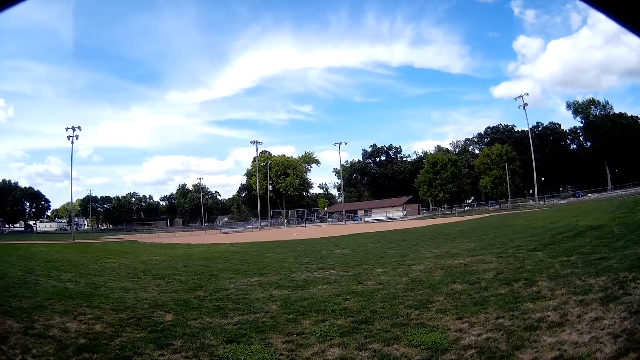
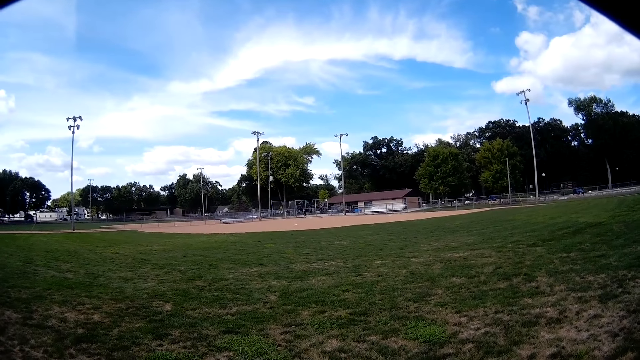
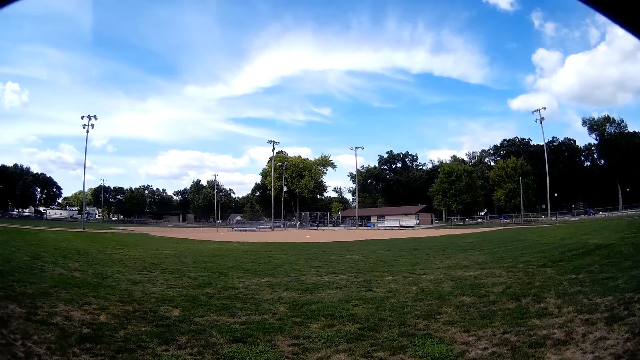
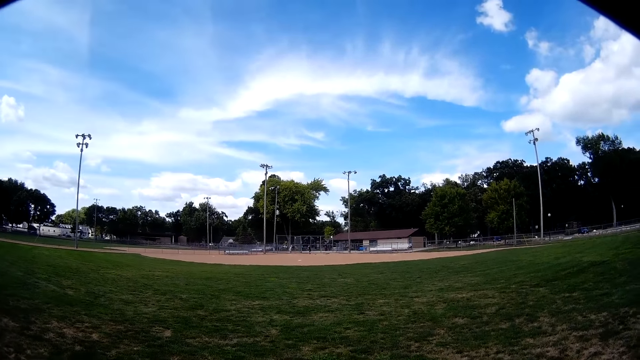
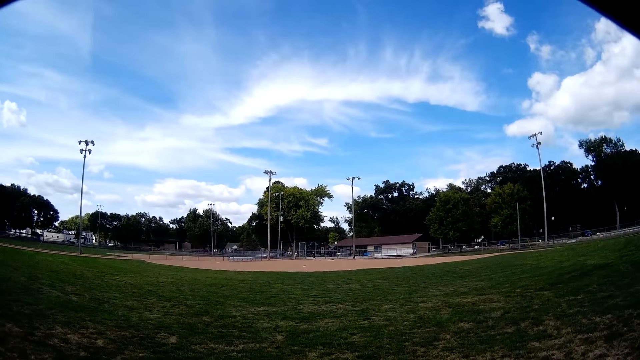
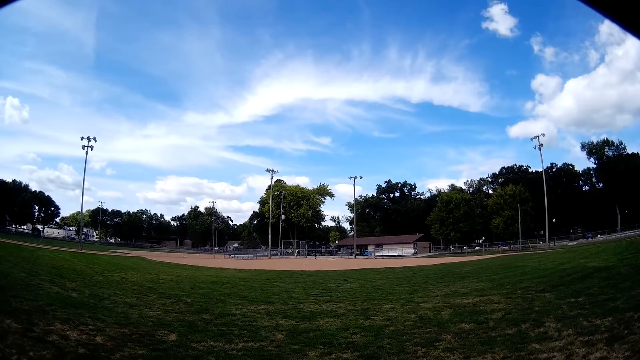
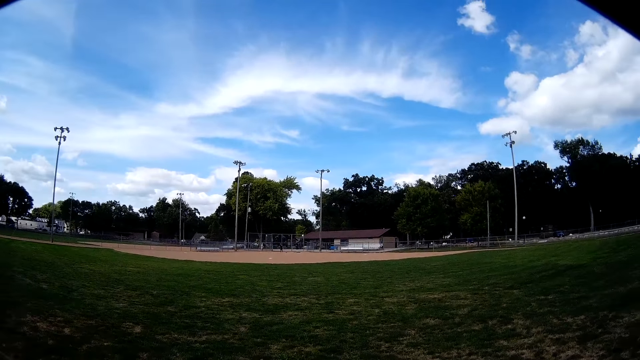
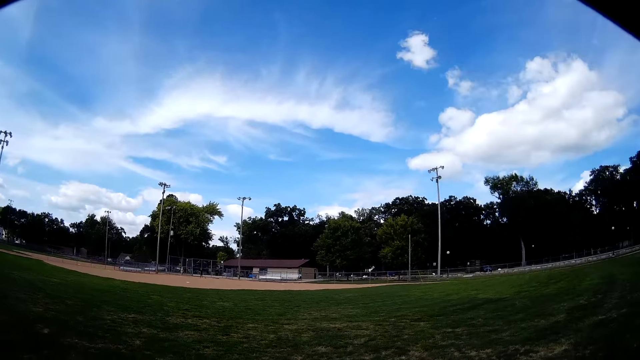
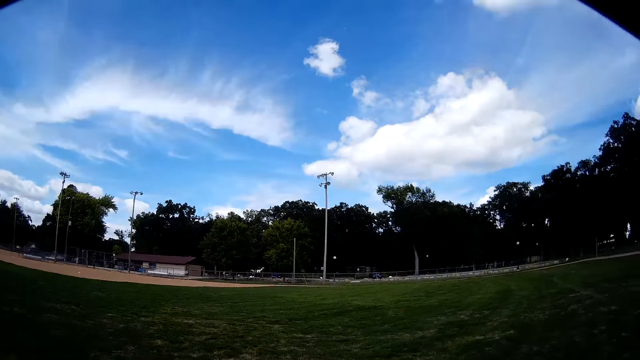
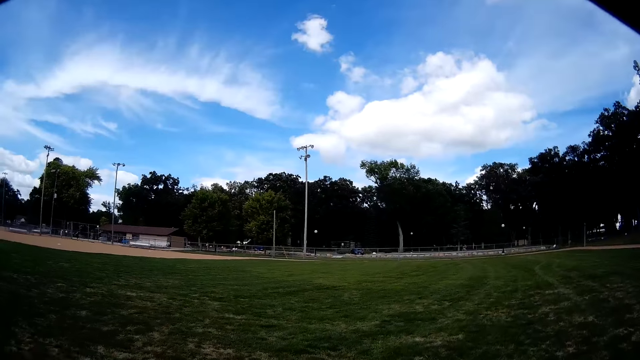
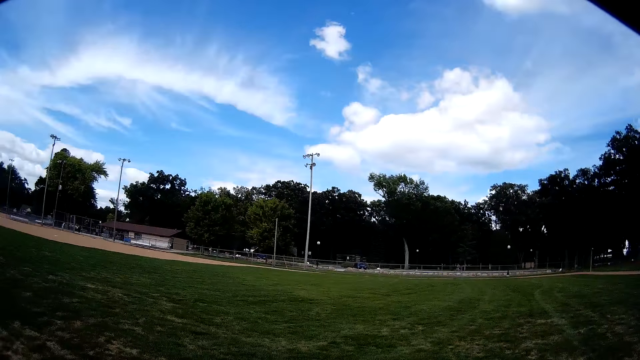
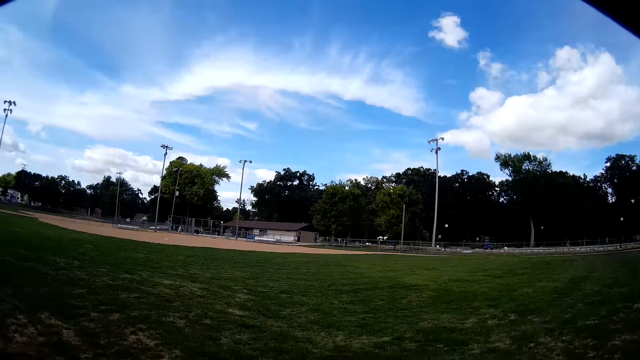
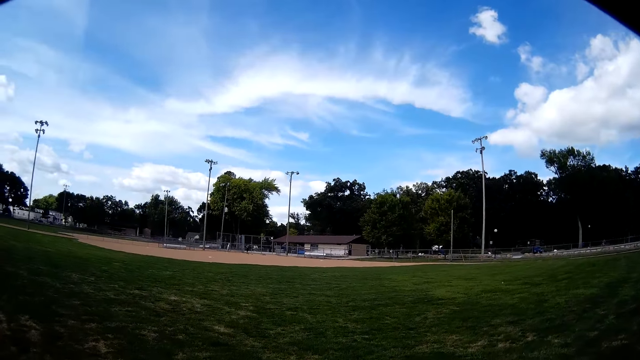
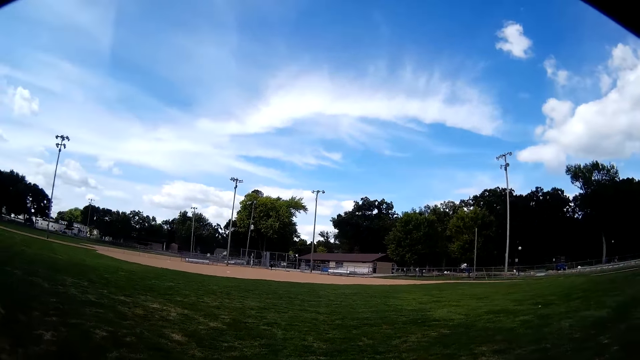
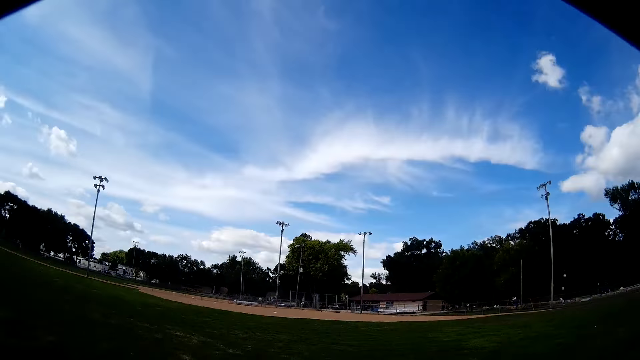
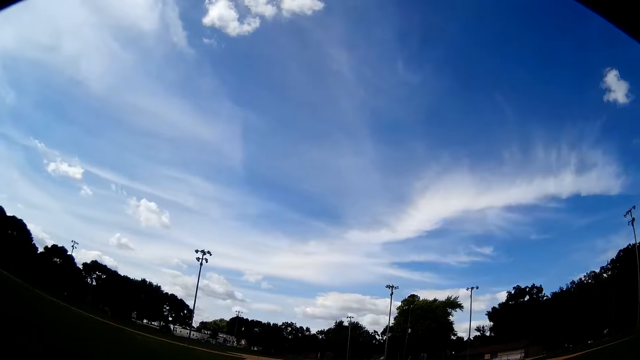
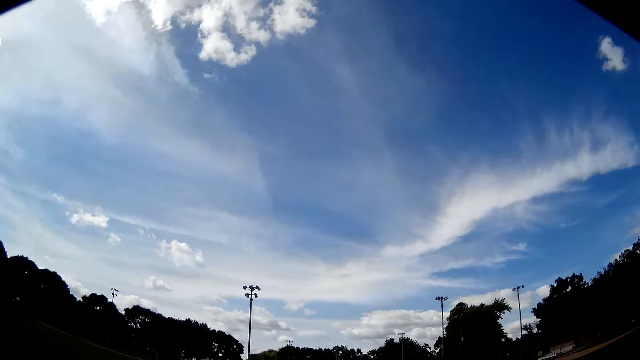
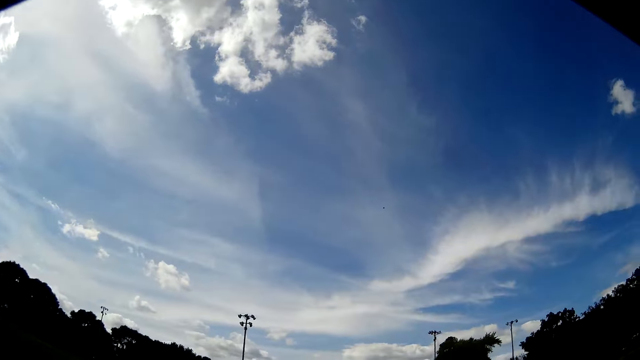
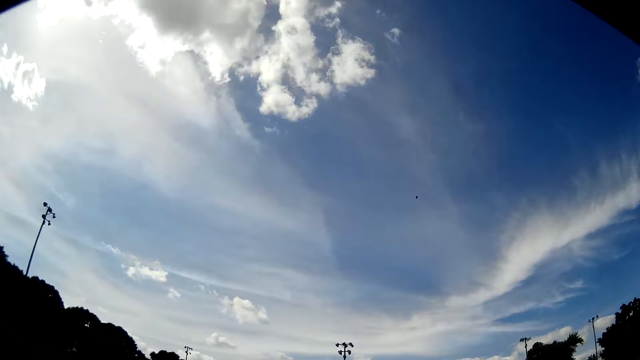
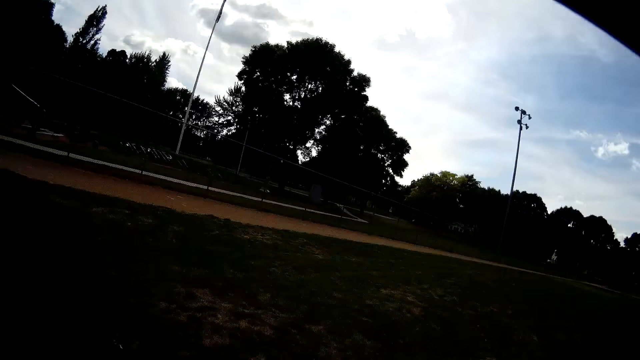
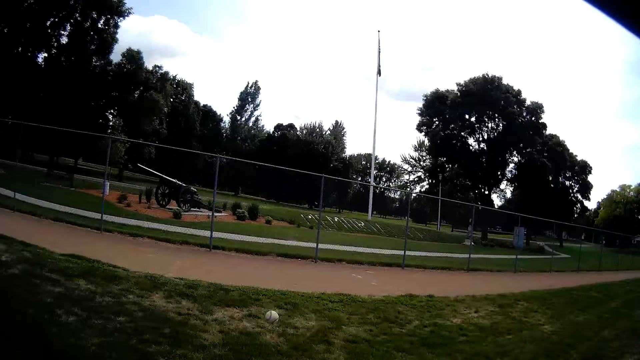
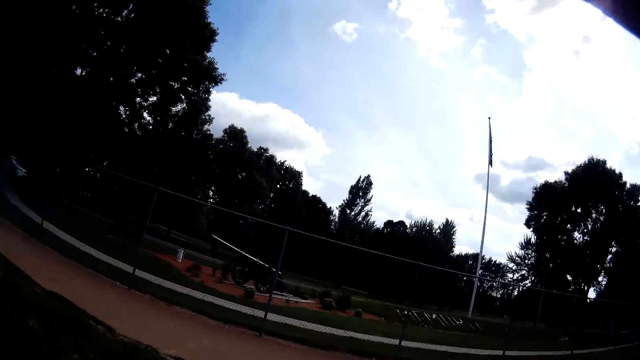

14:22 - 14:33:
Someone swings a bat. The camera wearer runs towards the fence.

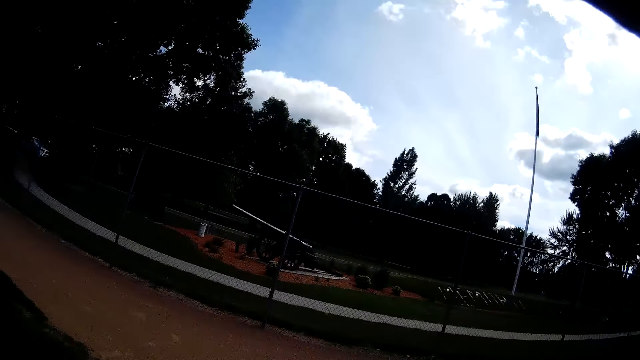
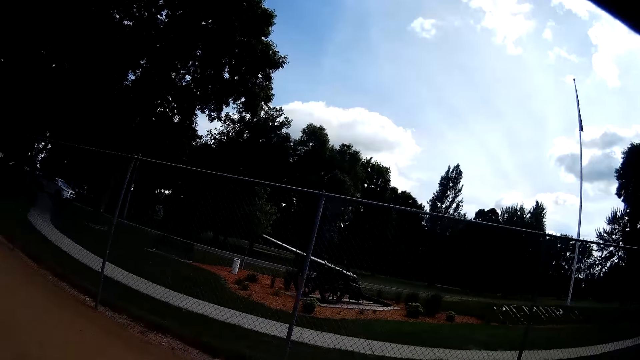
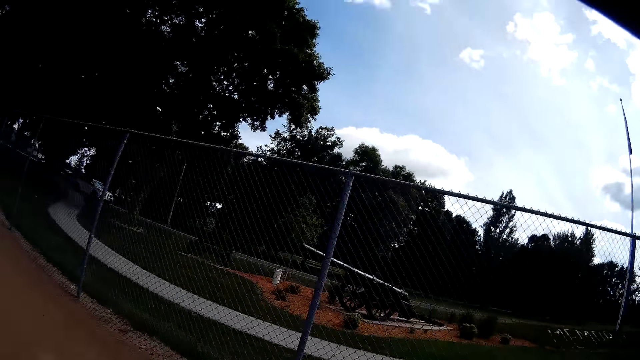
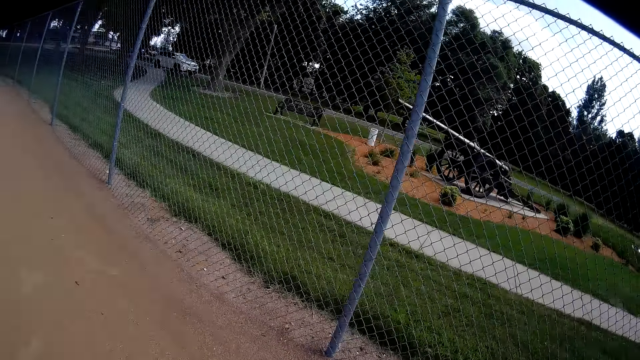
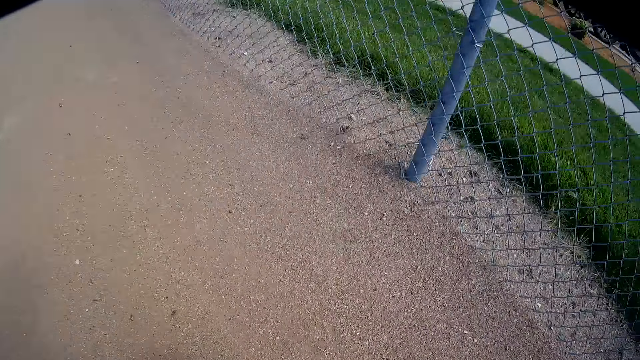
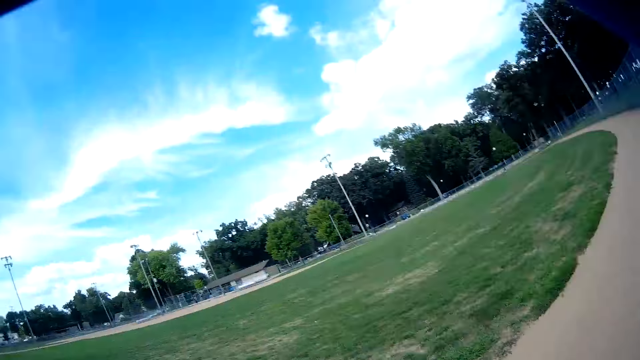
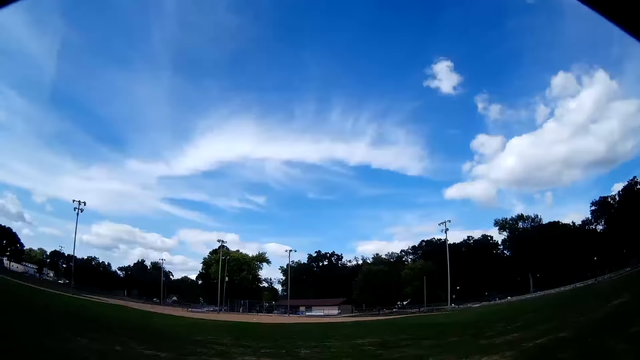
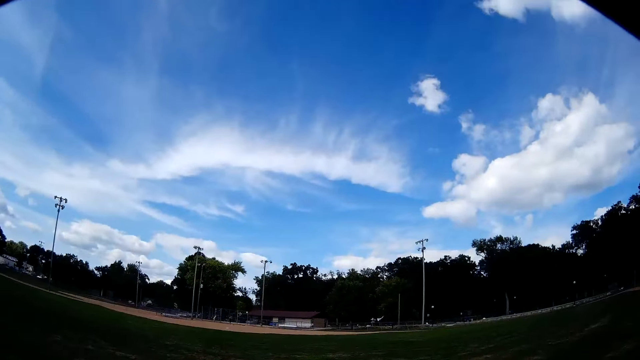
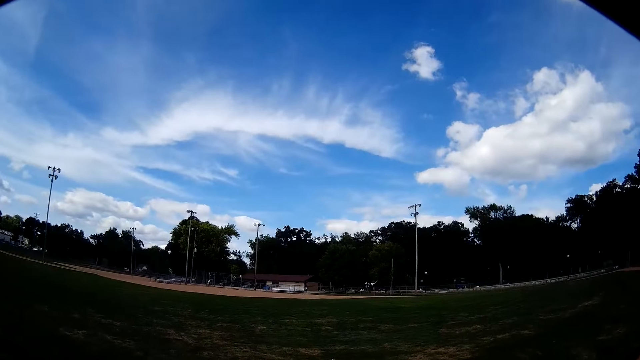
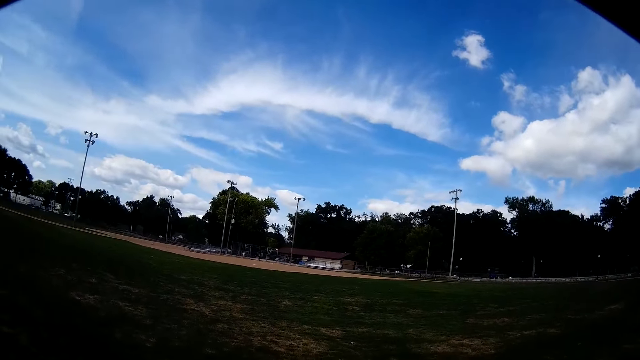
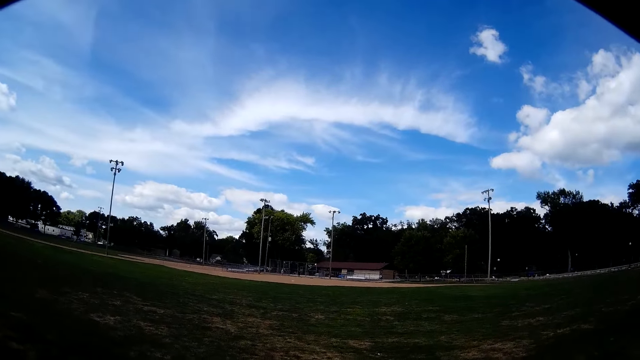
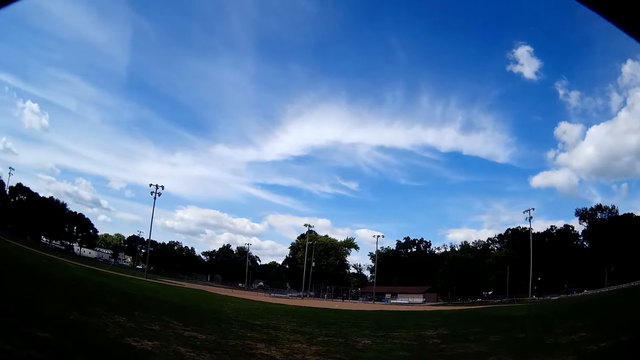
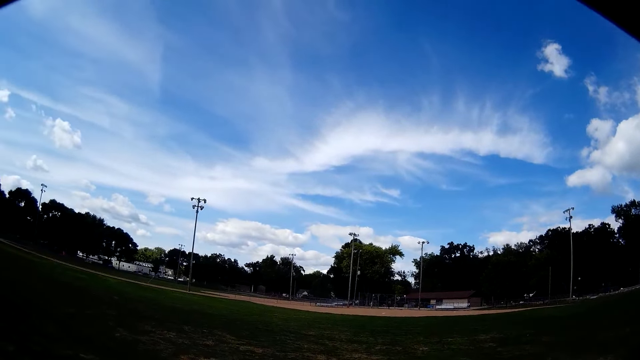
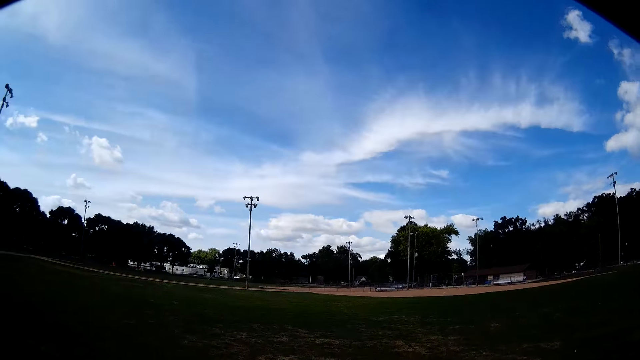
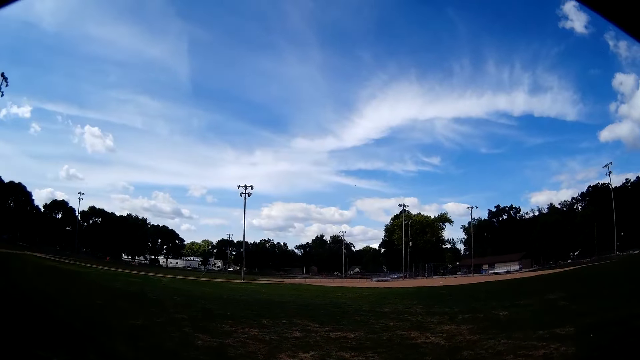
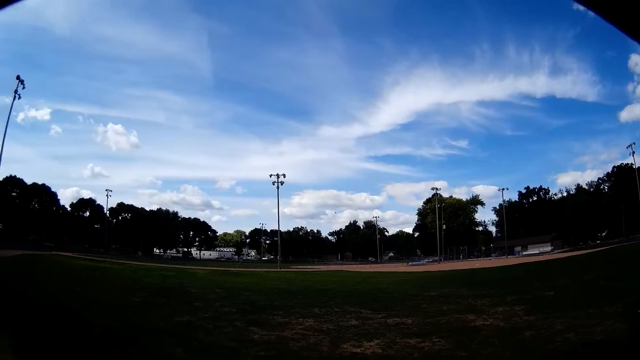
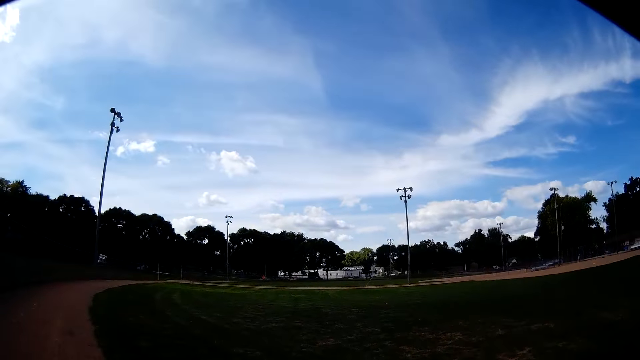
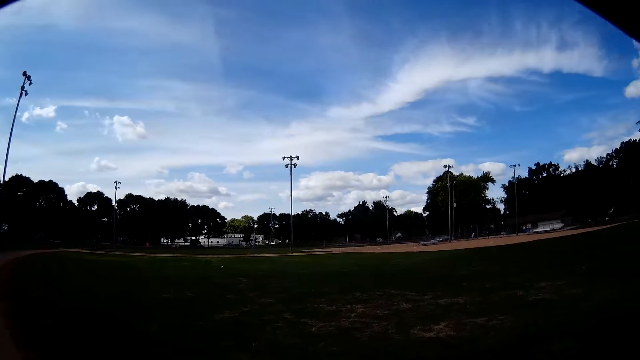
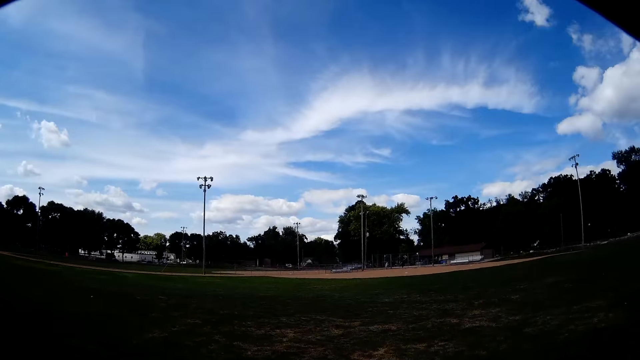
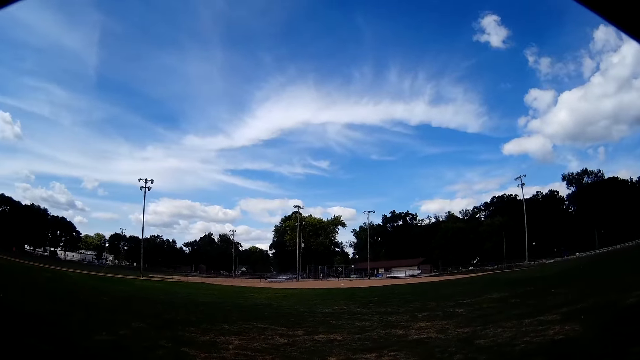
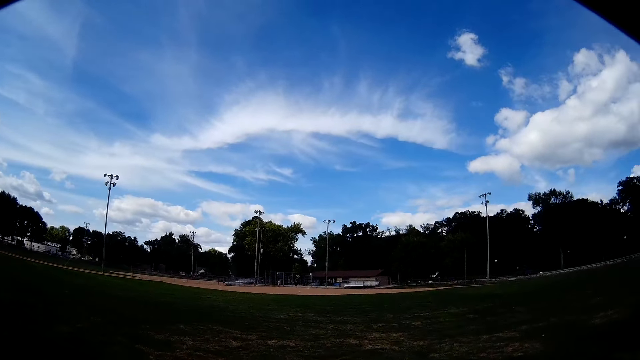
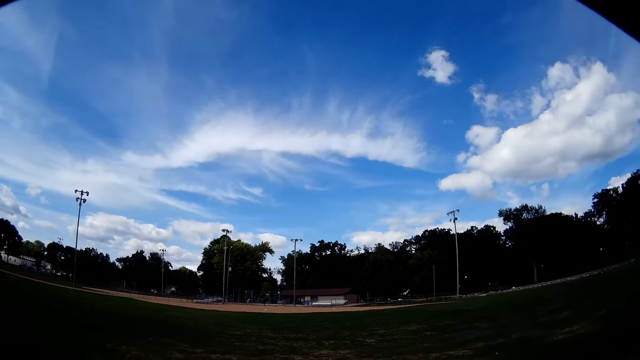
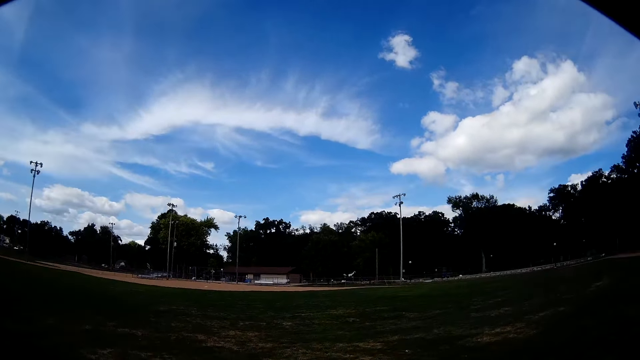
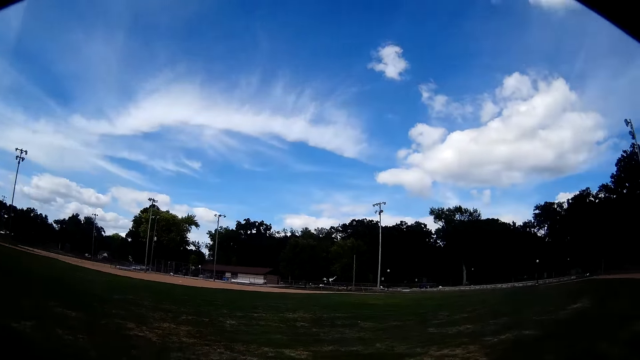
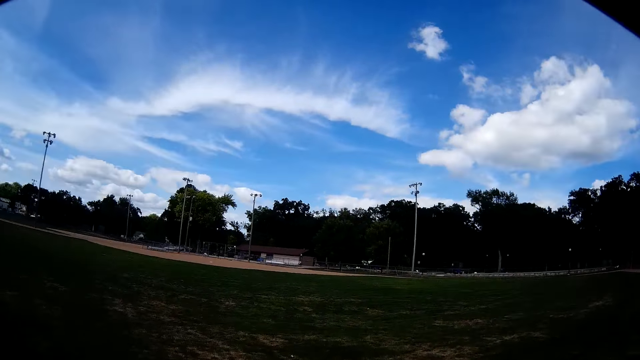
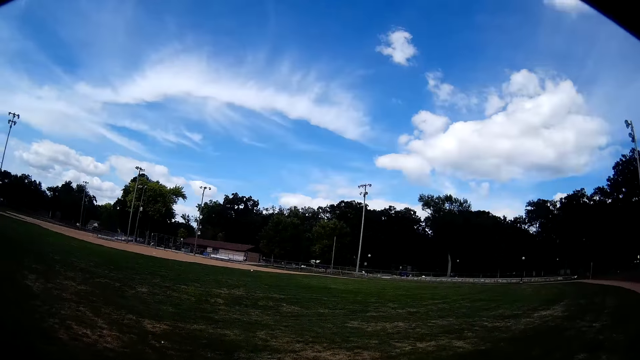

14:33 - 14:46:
The camera wearer picks up a baseball from the floor. They turn around.
